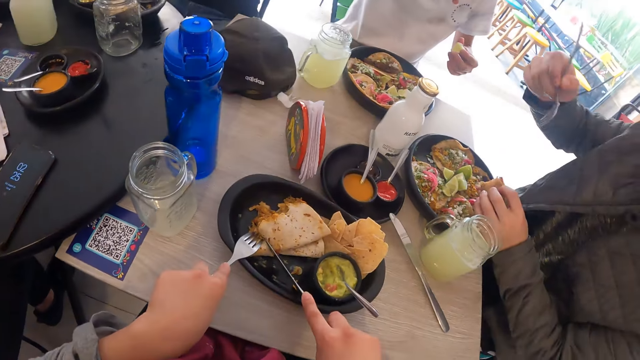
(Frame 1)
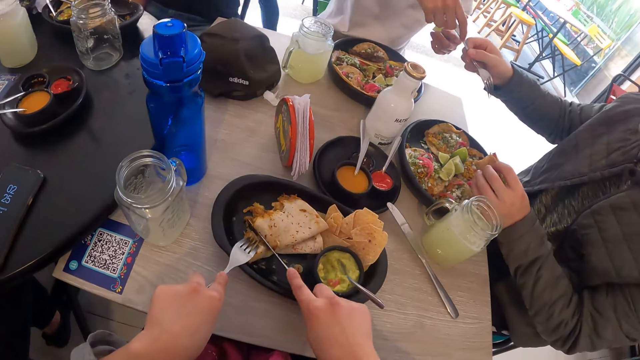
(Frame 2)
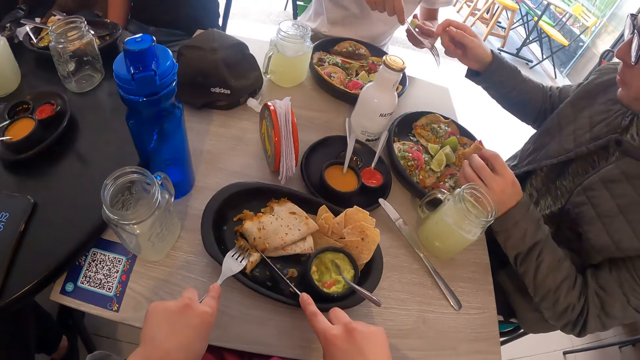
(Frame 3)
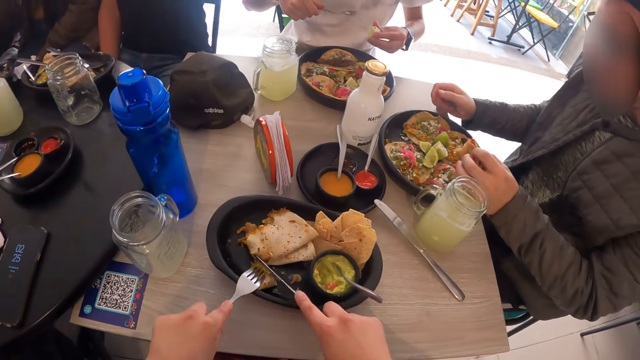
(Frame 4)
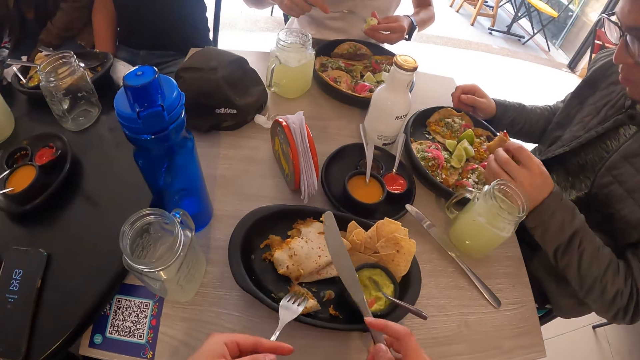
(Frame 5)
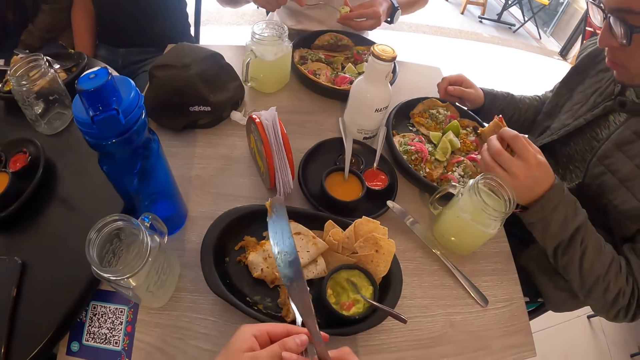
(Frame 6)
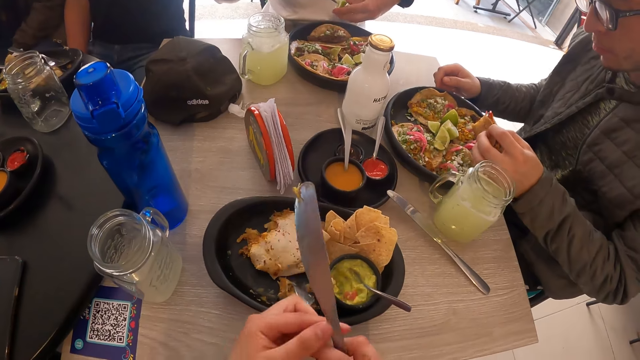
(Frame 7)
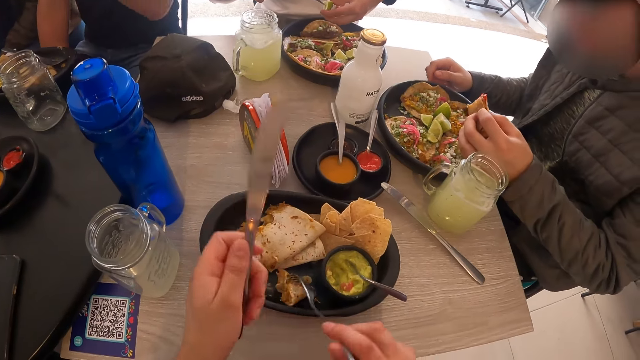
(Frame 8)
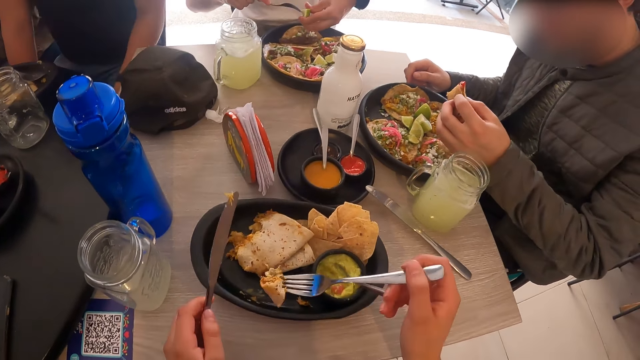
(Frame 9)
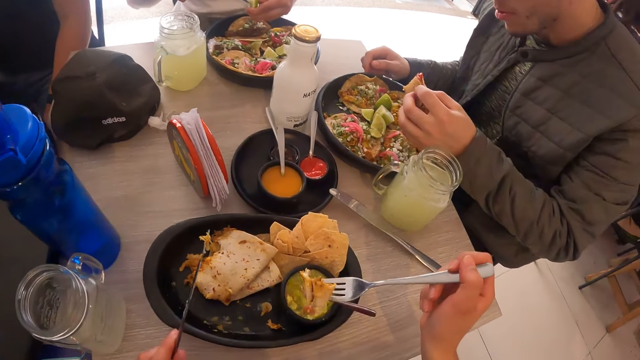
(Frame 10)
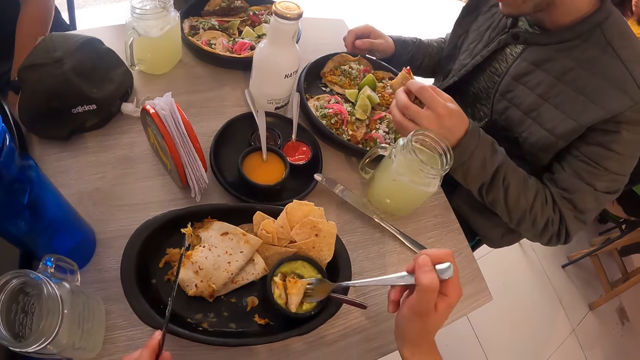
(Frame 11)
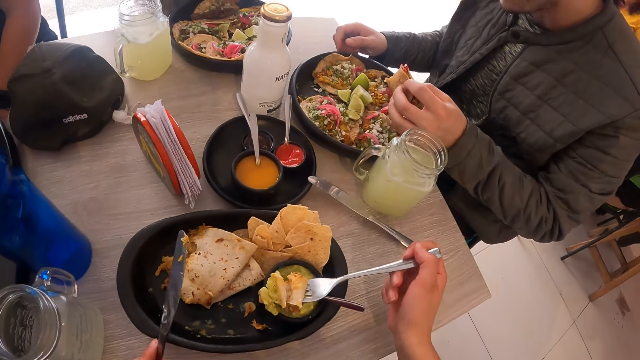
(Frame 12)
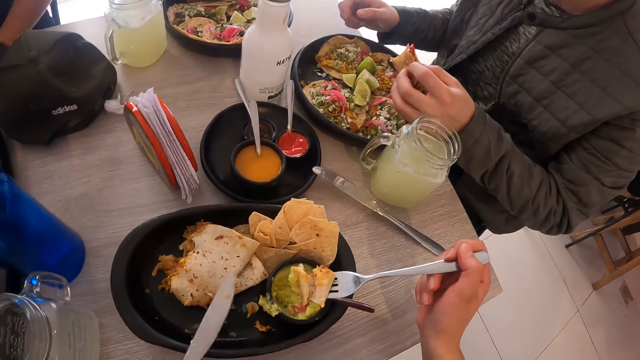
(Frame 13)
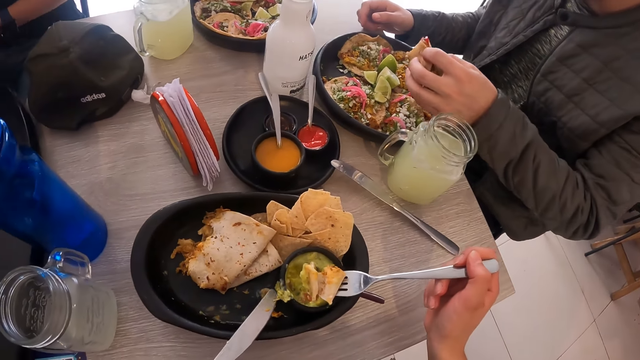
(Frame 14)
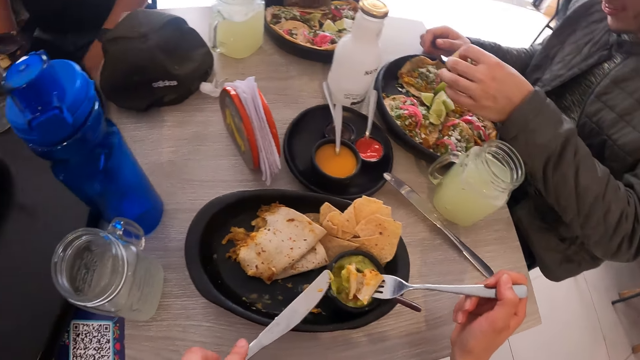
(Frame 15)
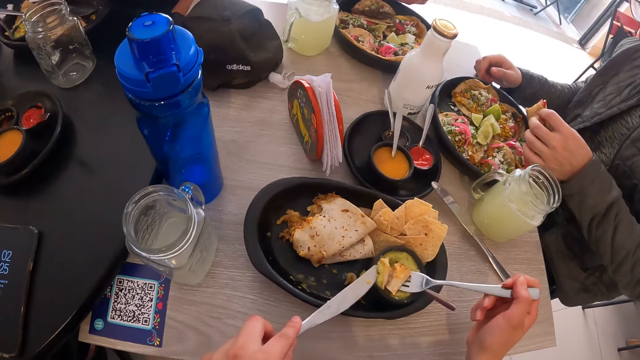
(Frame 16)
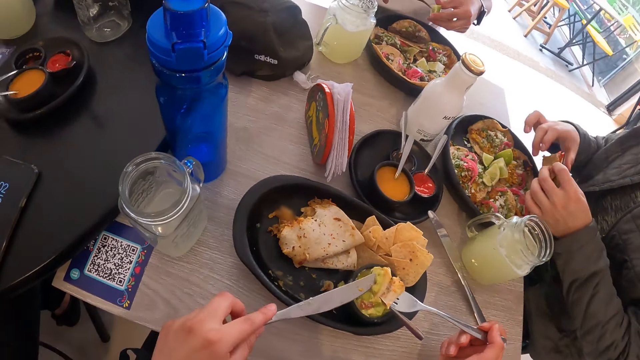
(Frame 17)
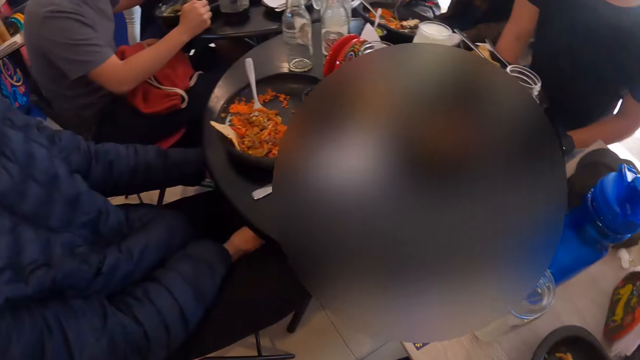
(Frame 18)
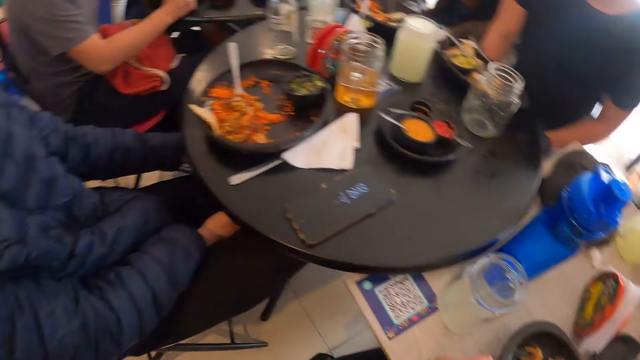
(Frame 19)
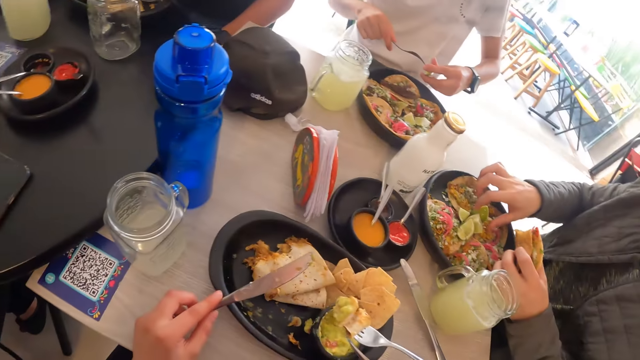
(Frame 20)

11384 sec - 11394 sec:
A man holds a glass. Another man passes the fork in his right hand to a third man. The camera wearer passes the fork from his left hand to his right hand. He passes the knife from his right hand to his left hand. The third man presses the fork in the lemon. The camera wearer picks the pancake from the plate with the fork in his right hand. He picks some sauce from a cup on the plate with the fork in his right hand. He picks some sauce from the plate with the knife in his left hand. He puts the sauce on the knife in his left hand on the taco. The second man holds the taco with both hands. The second man holds the taco with his left hand.

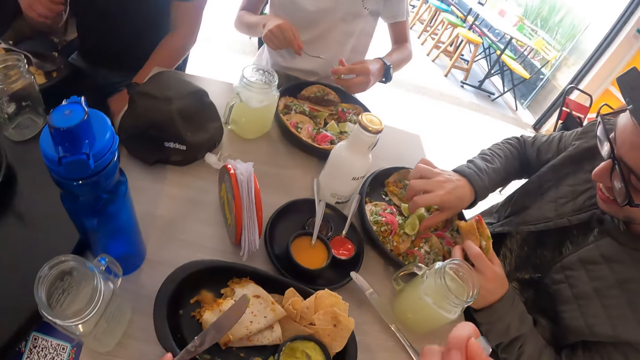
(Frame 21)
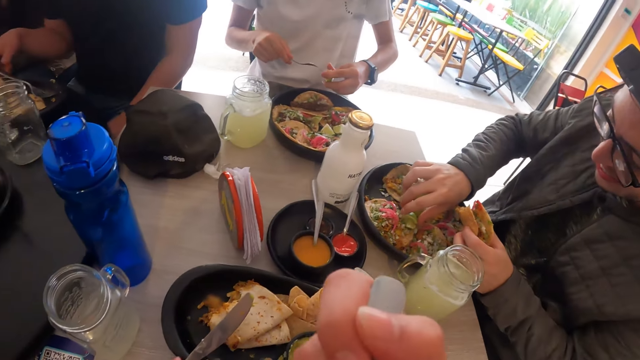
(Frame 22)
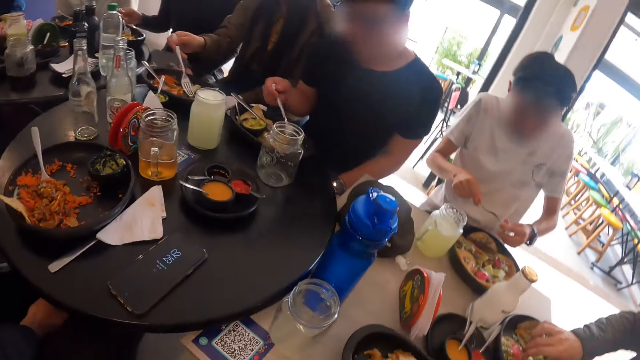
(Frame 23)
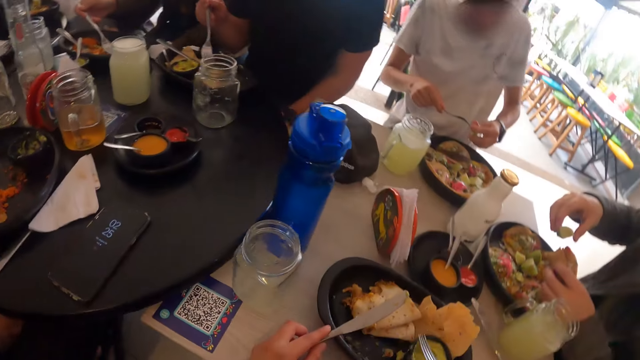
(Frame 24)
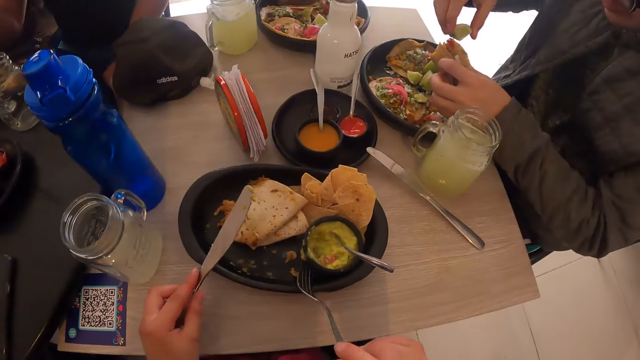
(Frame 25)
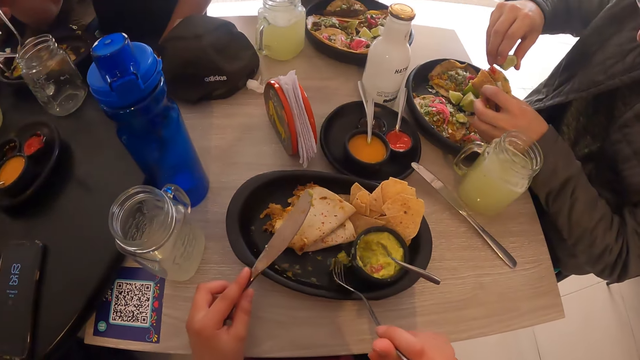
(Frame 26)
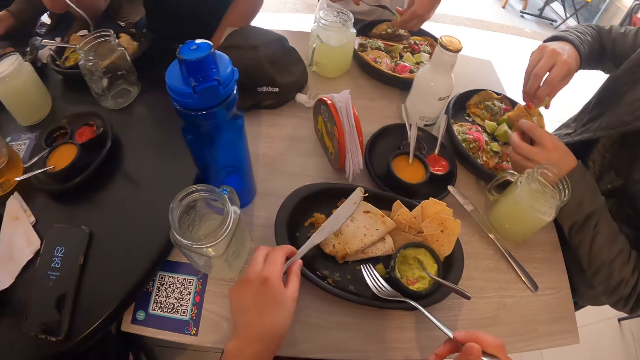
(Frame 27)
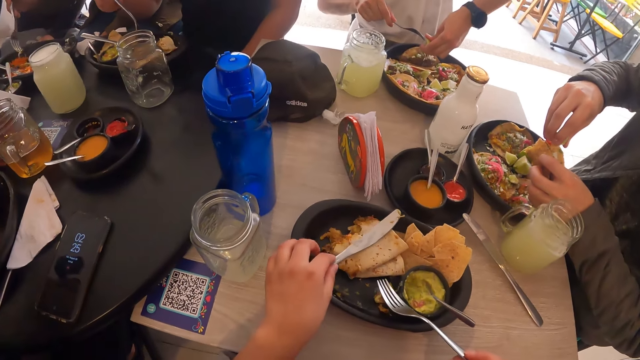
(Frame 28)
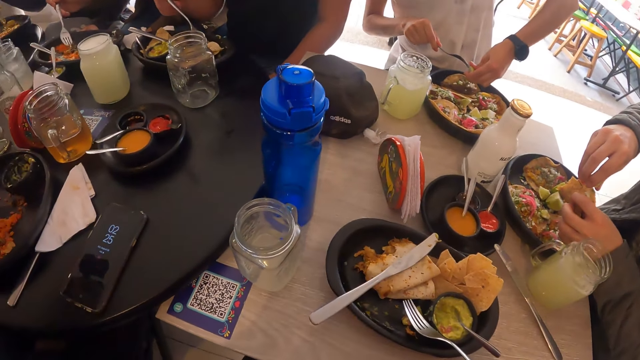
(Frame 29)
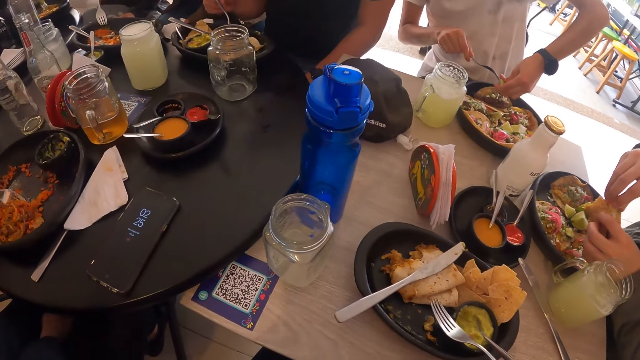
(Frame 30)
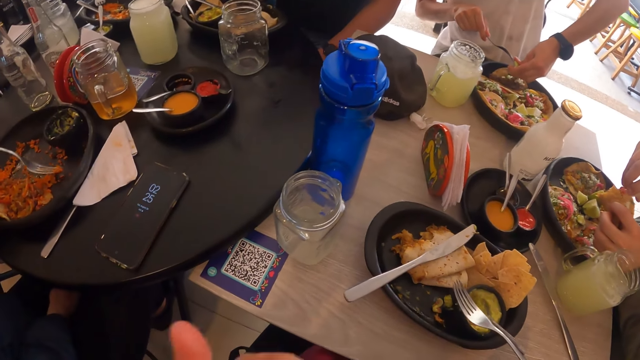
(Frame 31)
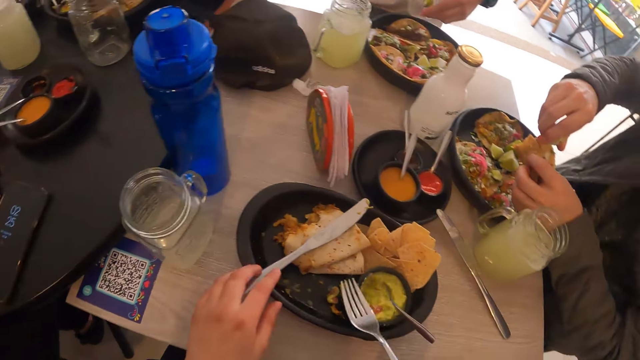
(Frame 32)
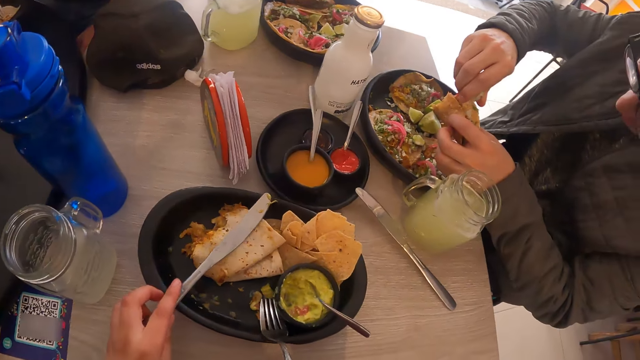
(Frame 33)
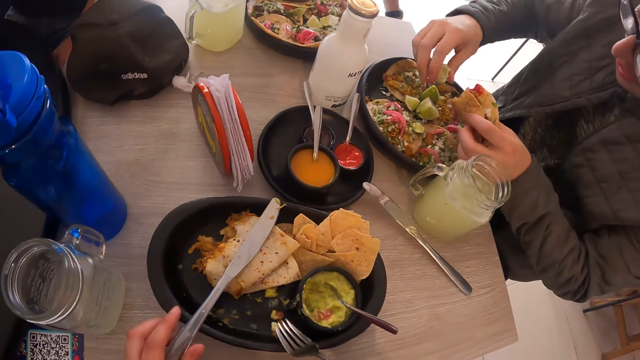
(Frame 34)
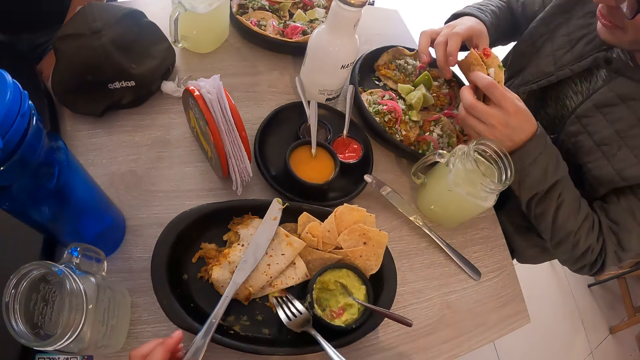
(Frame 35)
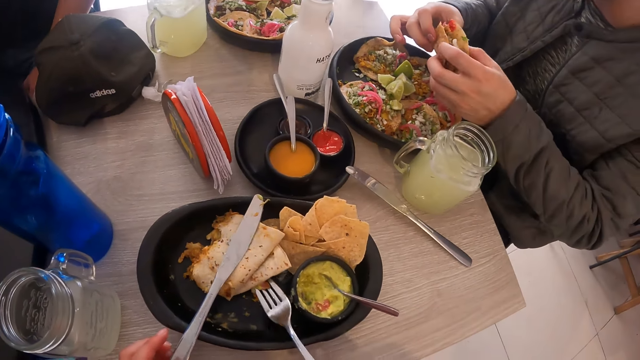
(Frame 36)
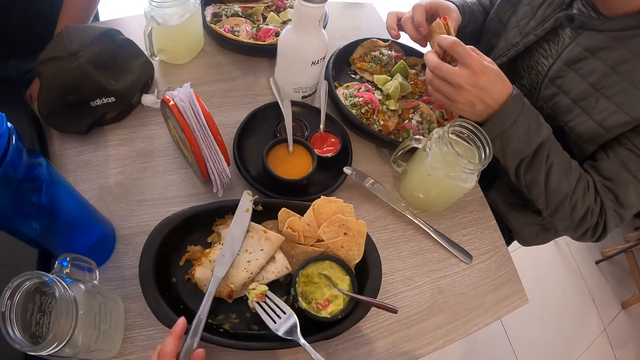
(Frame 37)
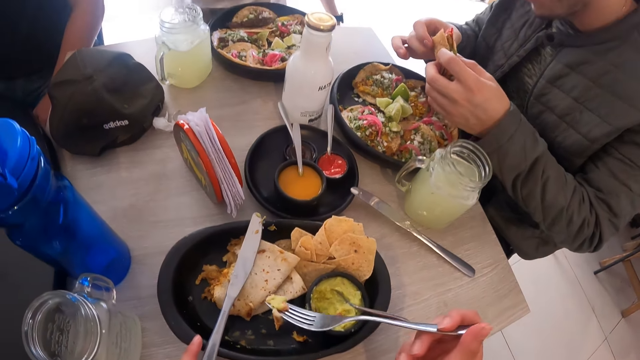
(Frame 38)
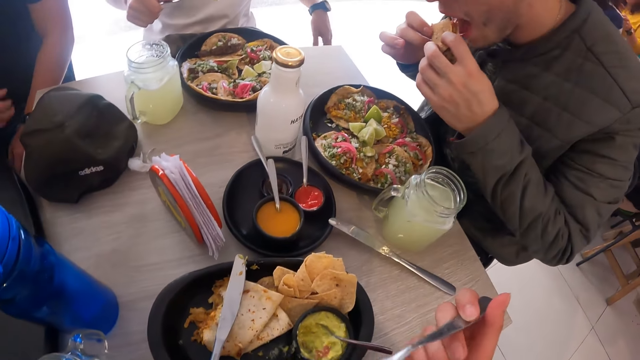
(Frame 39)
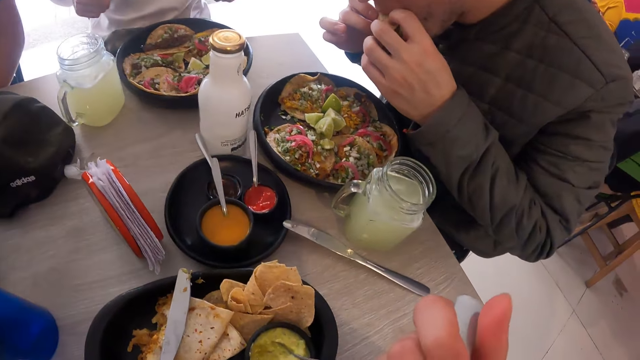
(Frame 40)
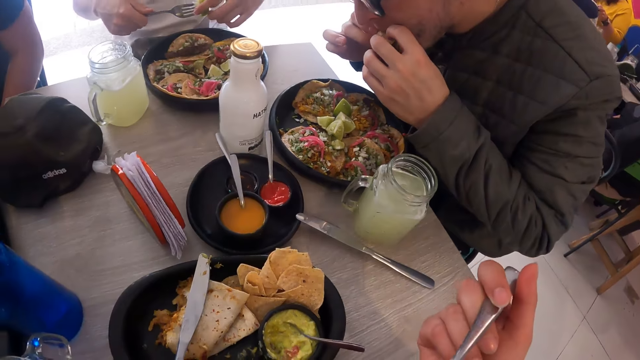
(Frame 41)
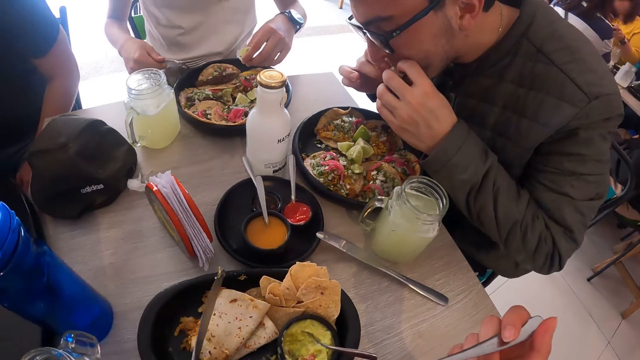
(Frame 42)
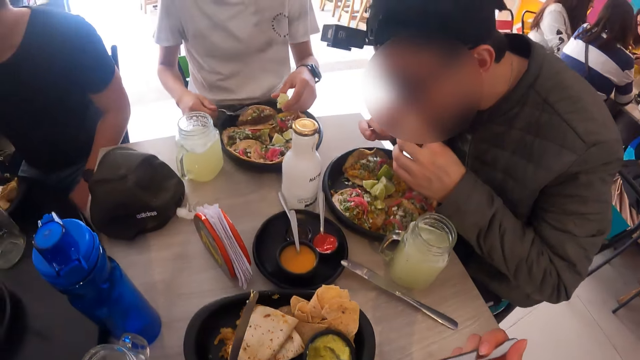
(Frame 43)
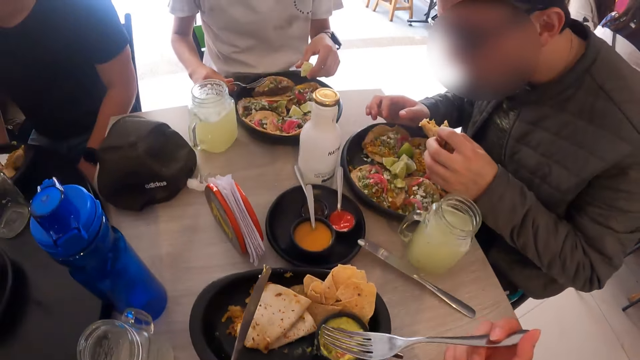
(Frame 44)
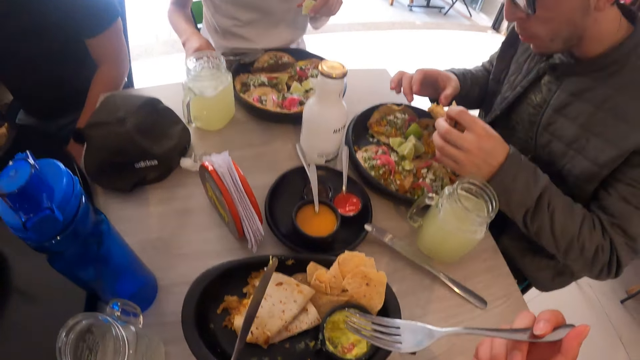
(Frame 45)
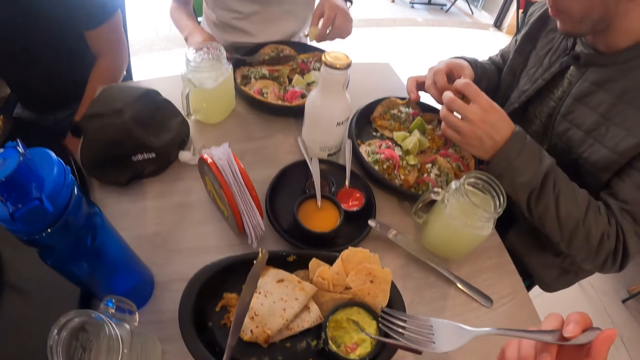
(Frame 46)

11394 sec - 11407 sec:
A man picks a lemon from the plate with his right hand. The camera wearer eats the pancake on the fork in his right hand. The man squeezes some lemon from the lemon in his right hand on the taco in his left hand. The camera wearer drops the knife in his left hand on the plate. Another man squeezes some lemon on the plate from the lemon in his left hand with the fork in his right hand. A third man gathers eggs on the plate with the fork in his left hand. The camera wearer holds the knife with his left hand. The third man touches food with the fork on the plate. The first man drops the lemon in his right hand on the plate. The camera wearer picks some sauce from the plate with the fork in his right hand. He touches the knife on the plate. The first man holds the taco with both hands. The camera wearer eats the sauce on the fork in his right hand. The first man eats the taco in his hands. The first man holds the taco with his left hand. The first man holds the taco with both hands.
